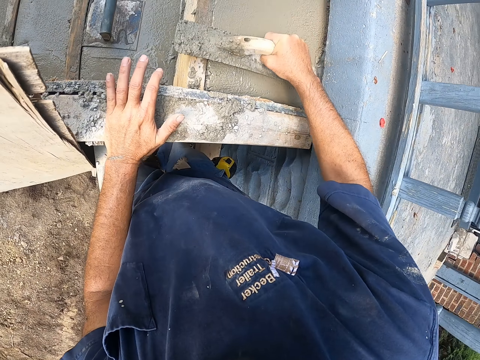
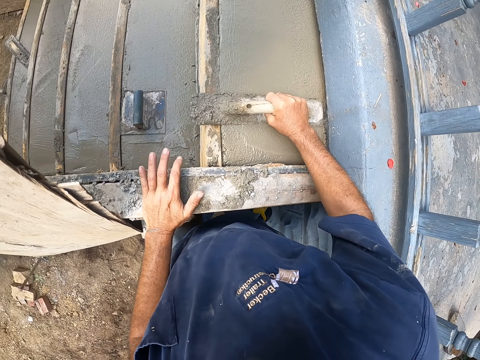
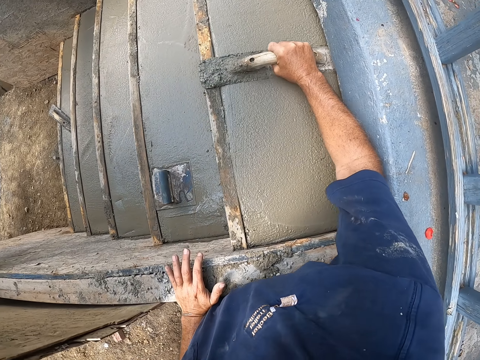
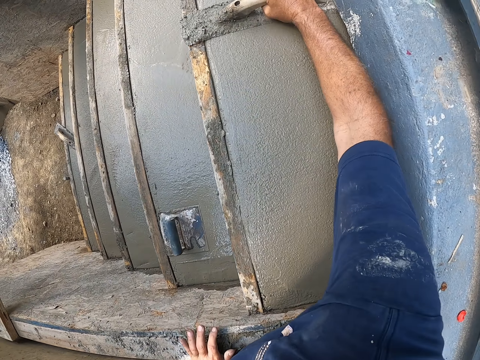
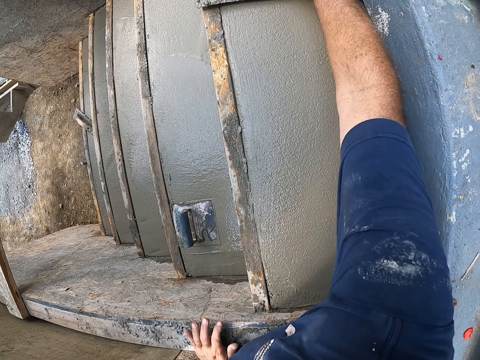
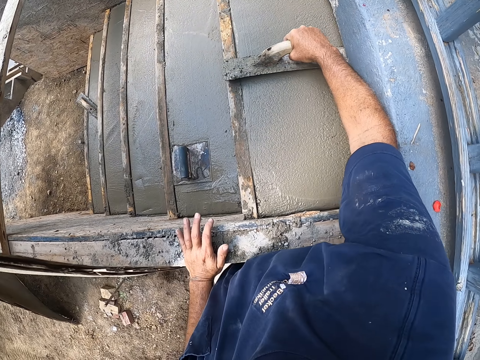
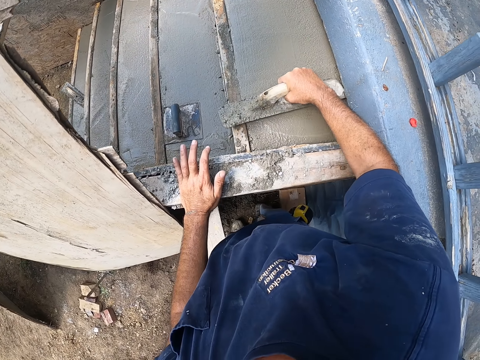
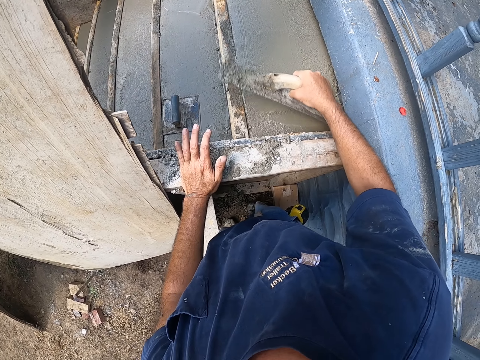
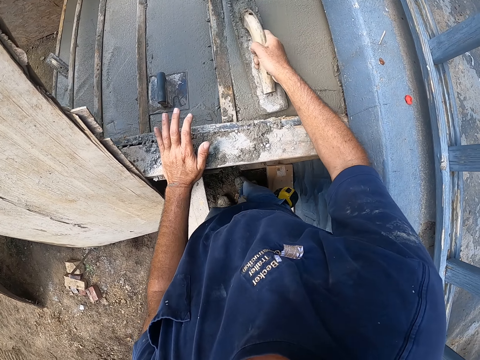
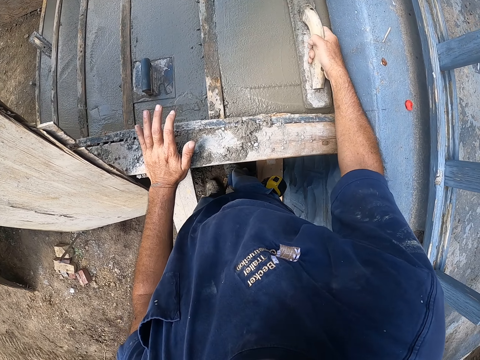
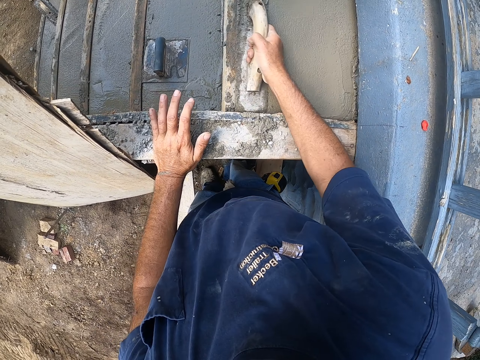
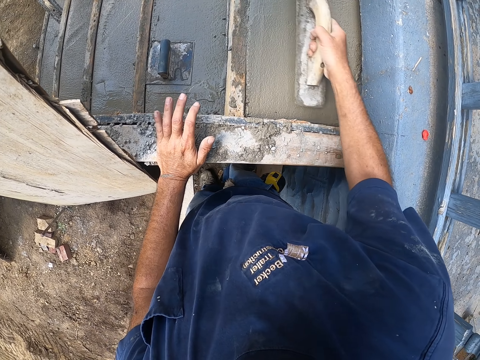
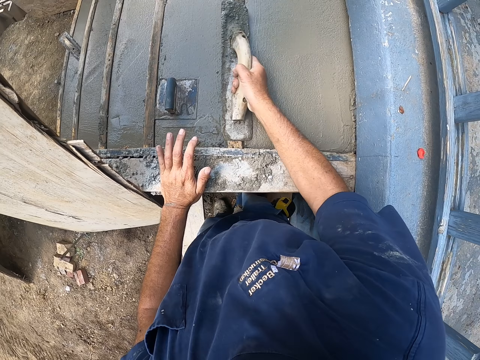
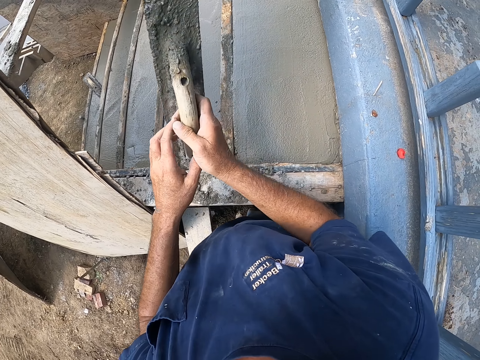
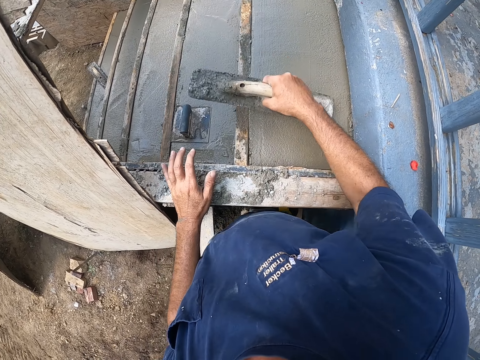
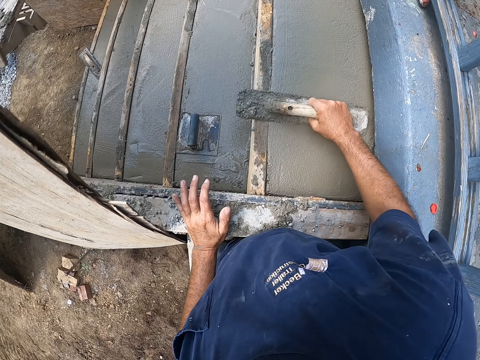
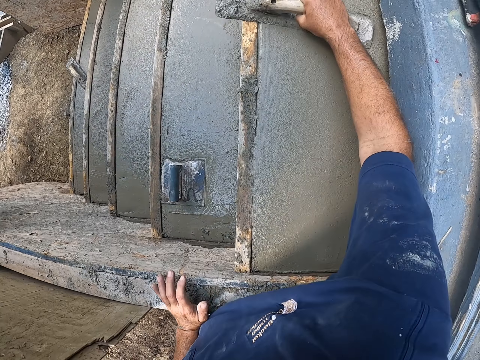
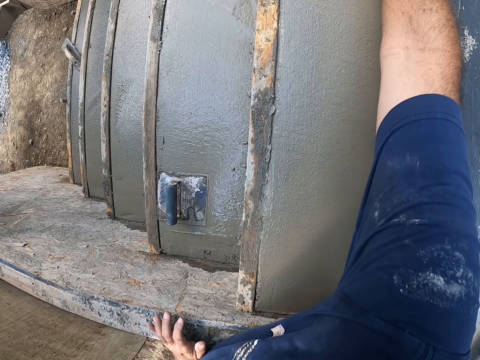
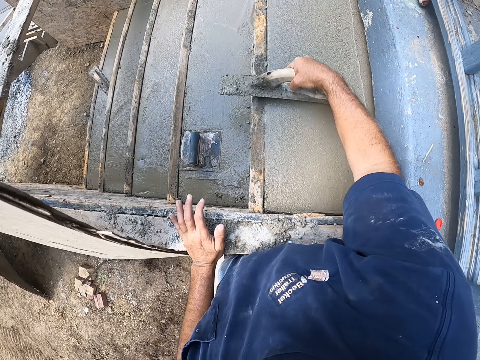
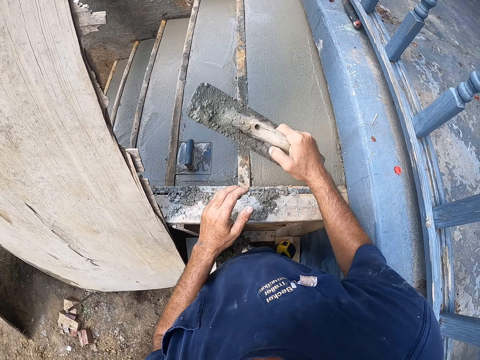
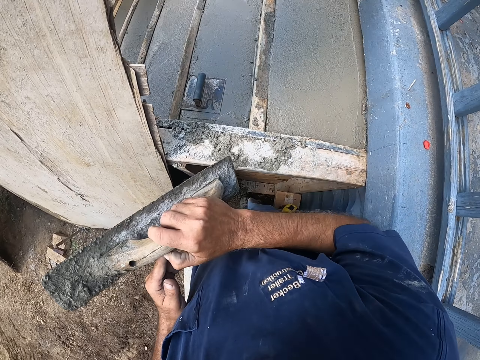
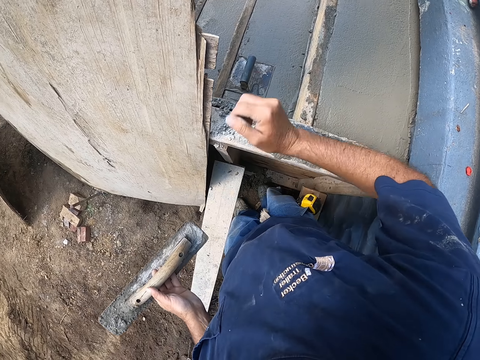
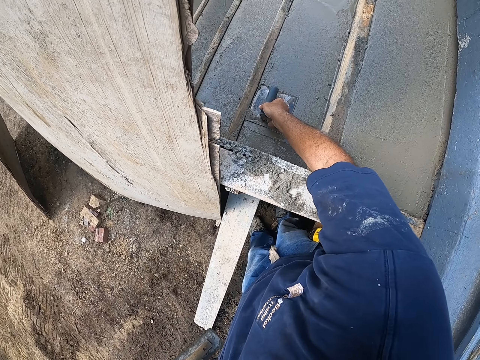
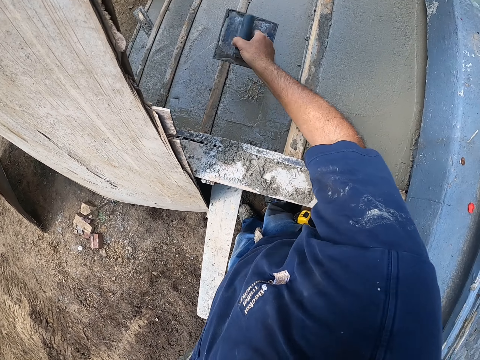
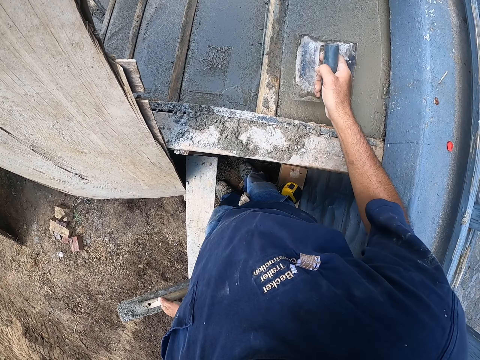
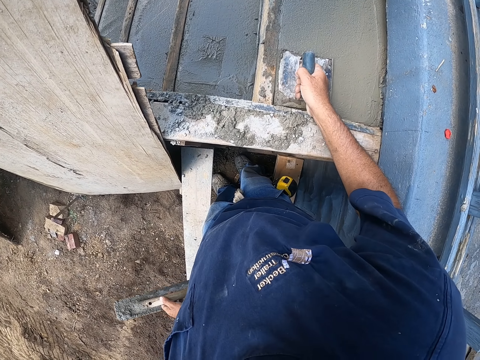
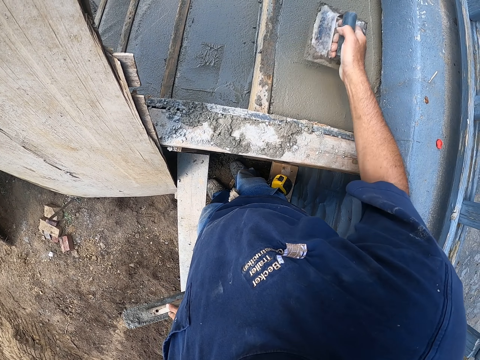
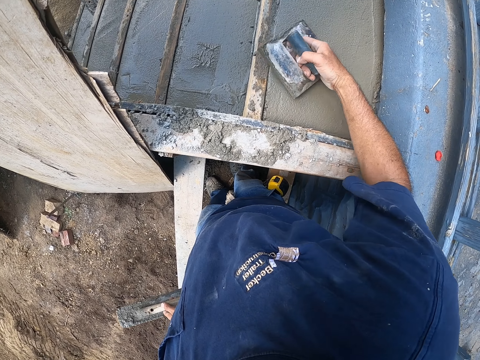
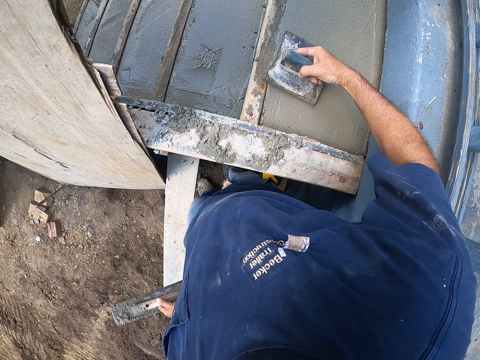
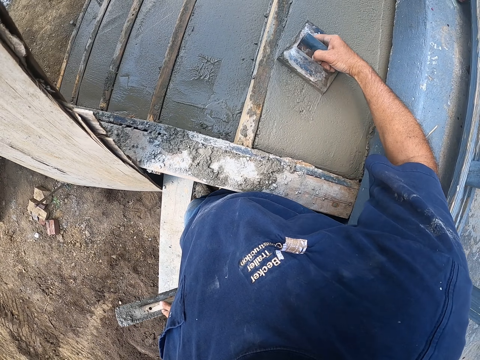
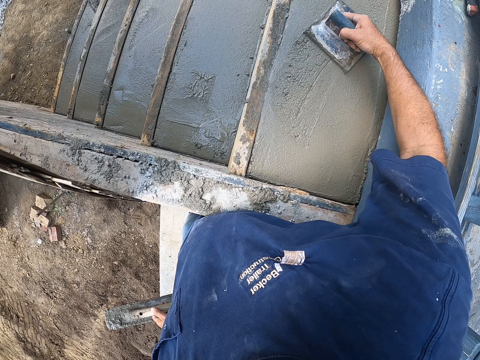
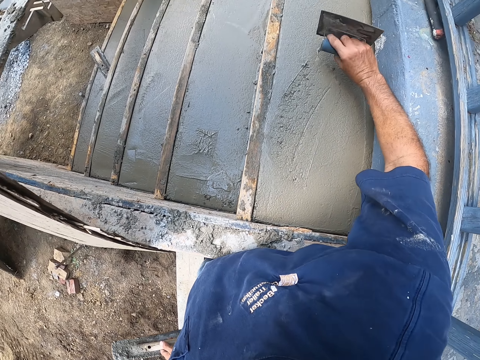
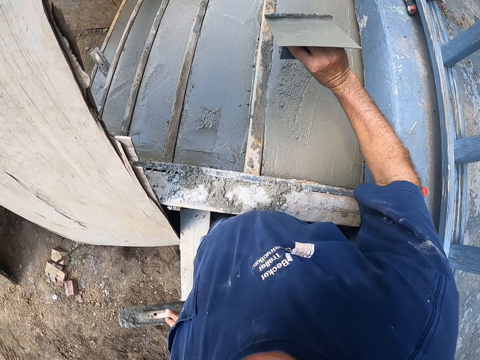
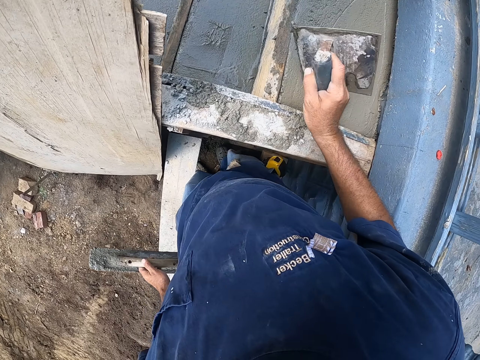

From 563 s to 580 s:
The camera wearer picks up a concrete edger or steel trowel from the stair. They plaster using the steel trowel. They scoop concrete with the edger.

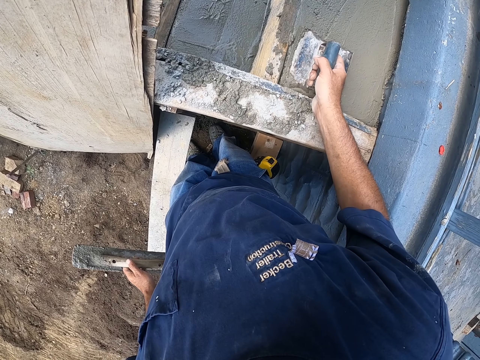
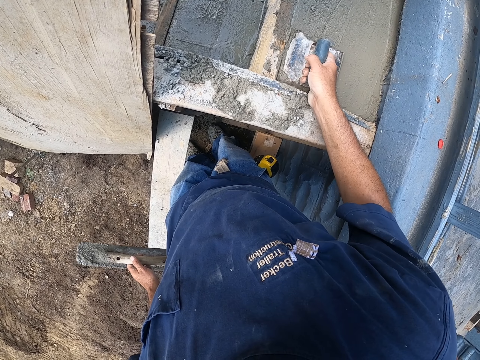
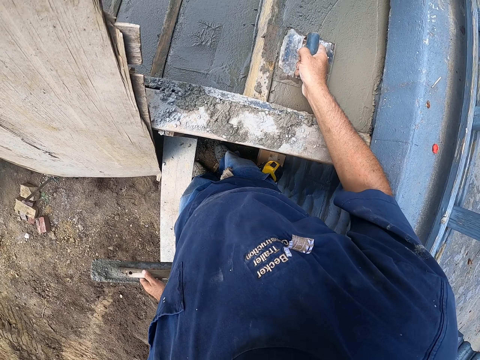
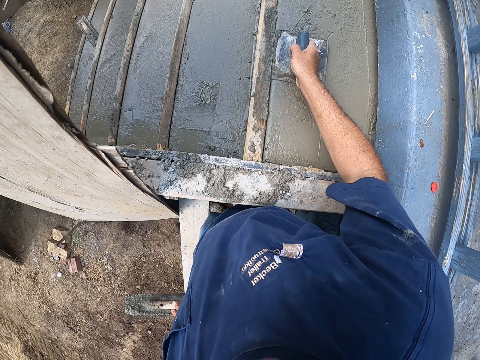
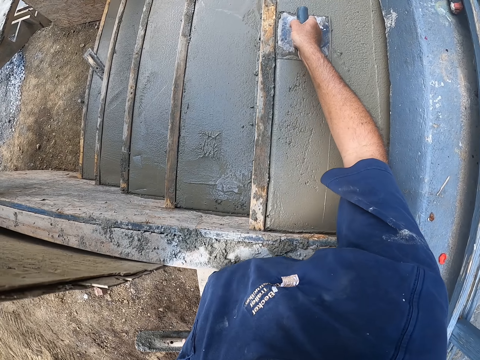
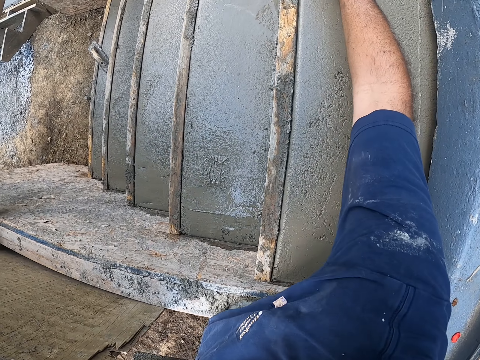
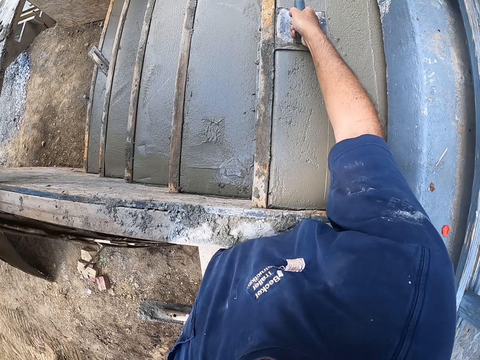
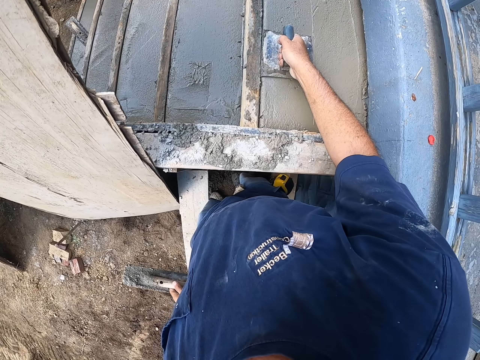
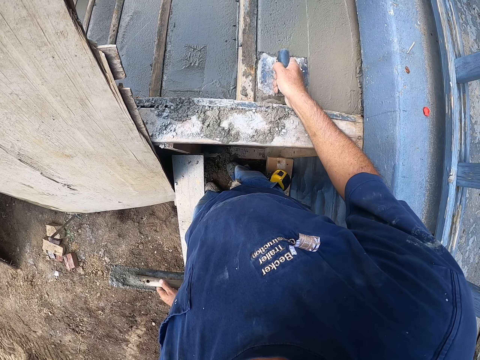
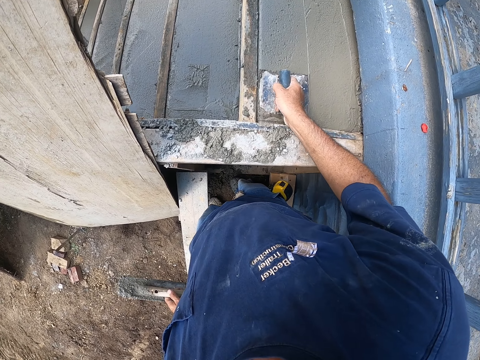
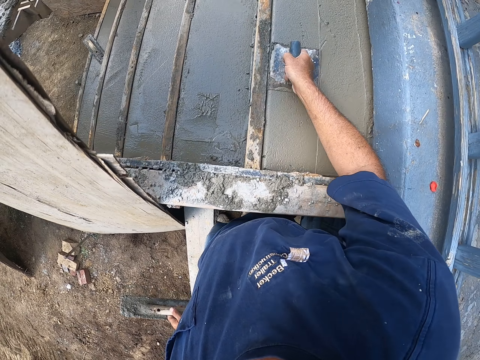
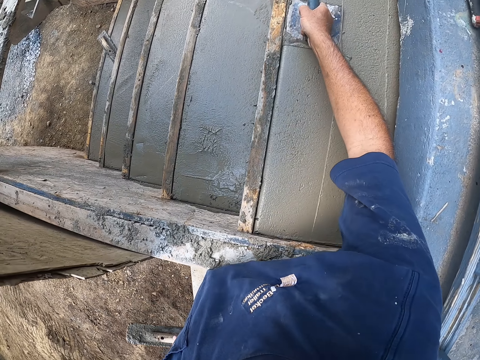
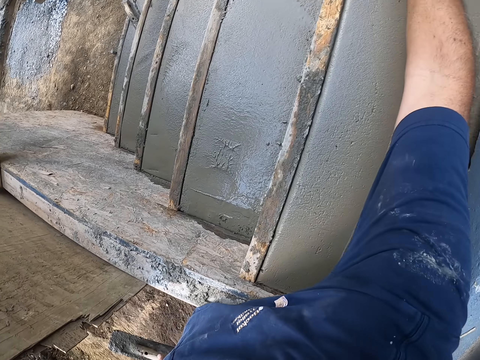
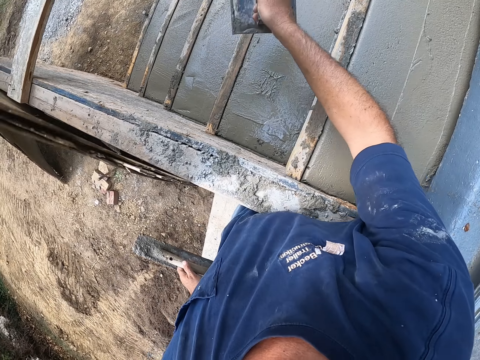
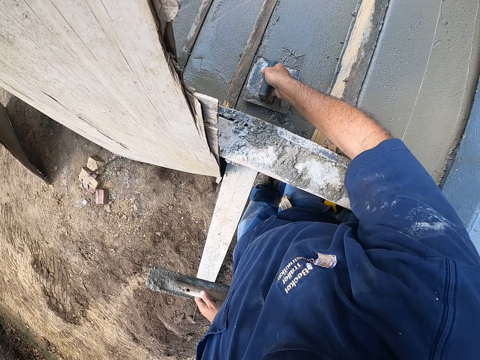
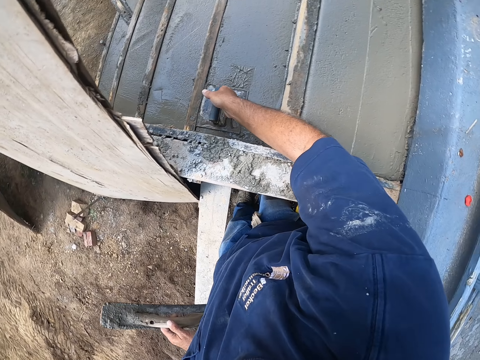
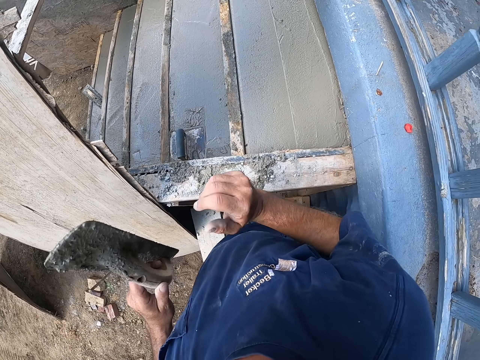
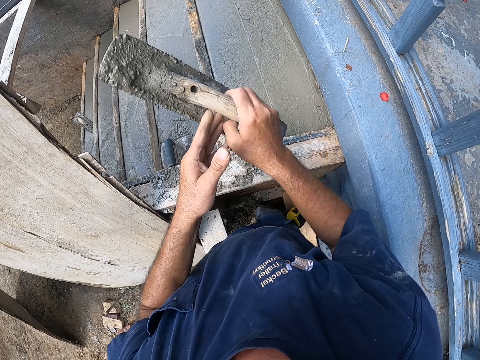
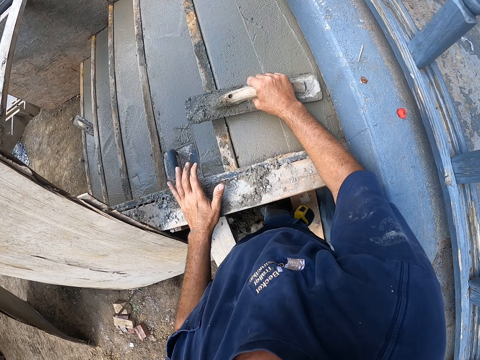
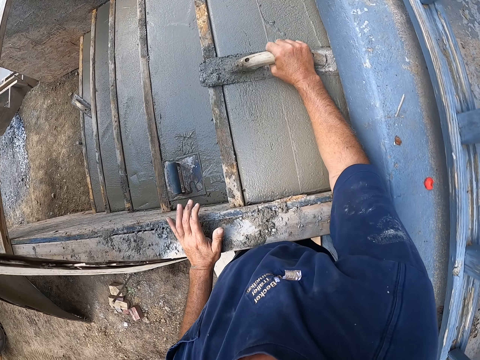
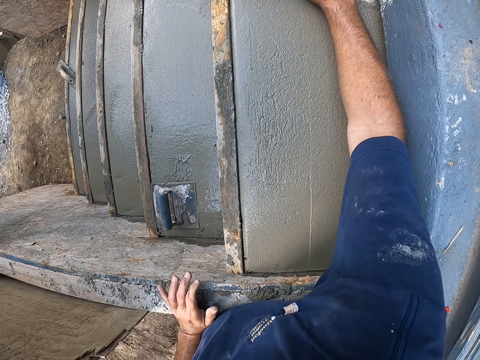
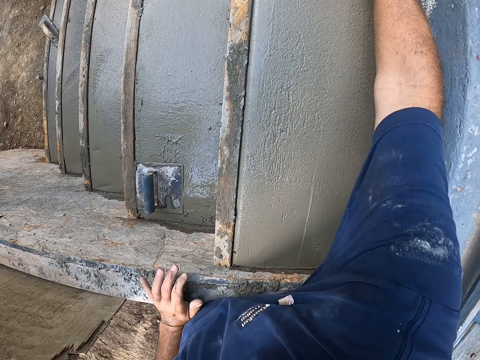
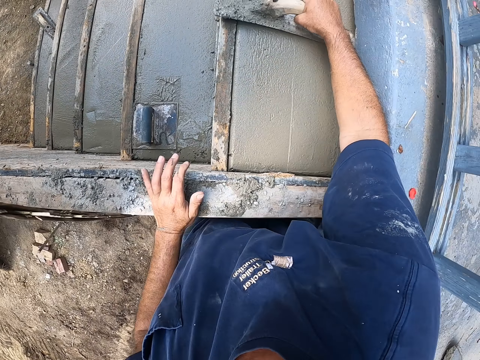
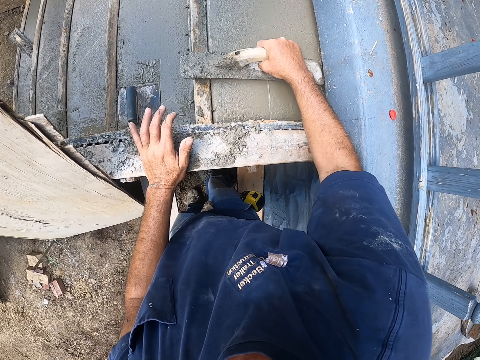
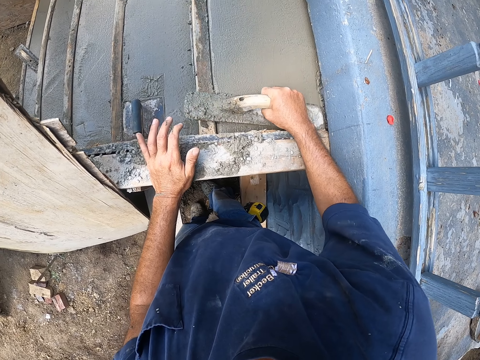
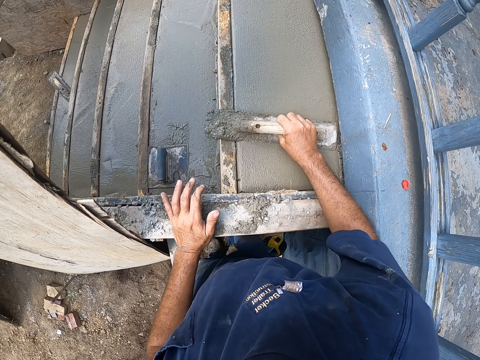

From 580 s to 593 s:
The camera wearer levels the concrete. They place the edger back on the stair. They plaster using the wooden trowel. They flatten the concrete.
